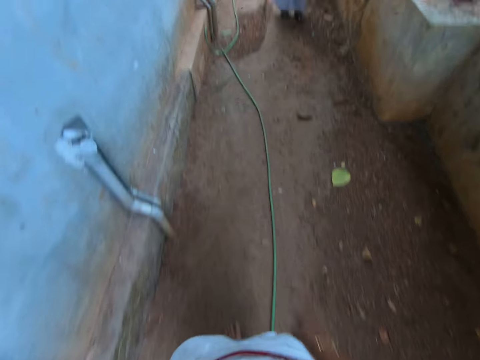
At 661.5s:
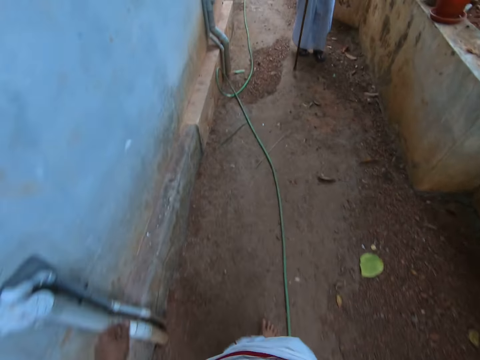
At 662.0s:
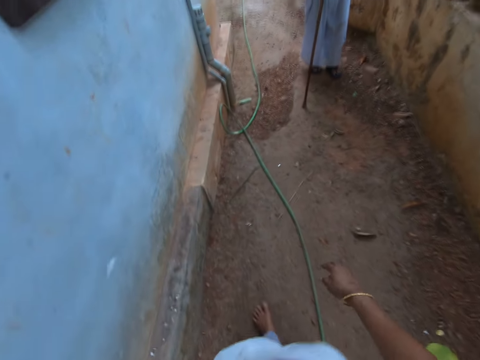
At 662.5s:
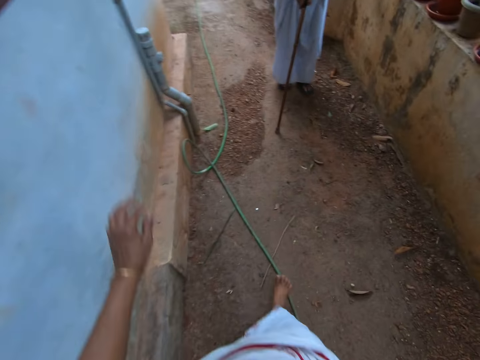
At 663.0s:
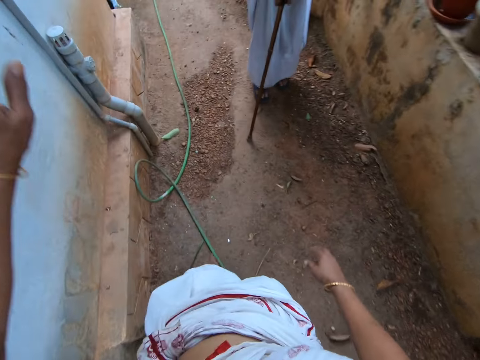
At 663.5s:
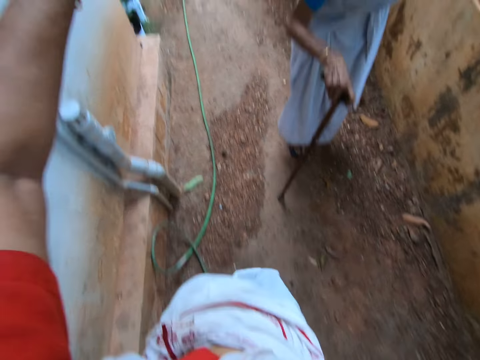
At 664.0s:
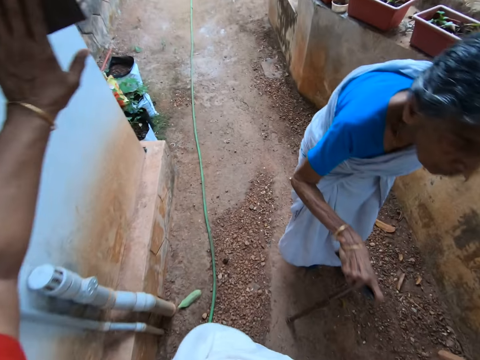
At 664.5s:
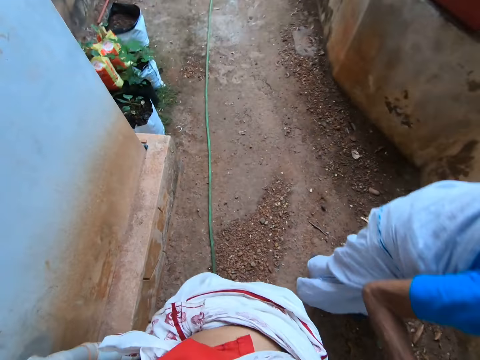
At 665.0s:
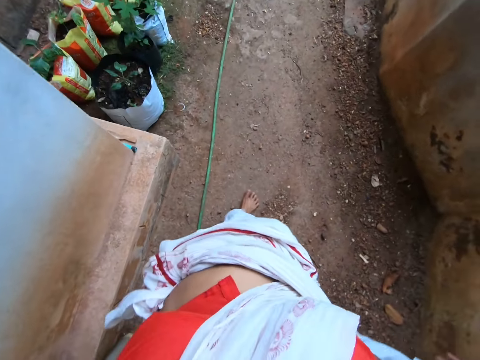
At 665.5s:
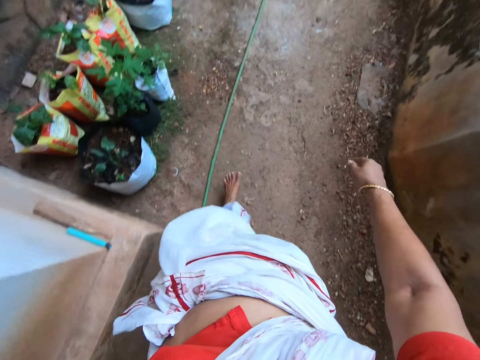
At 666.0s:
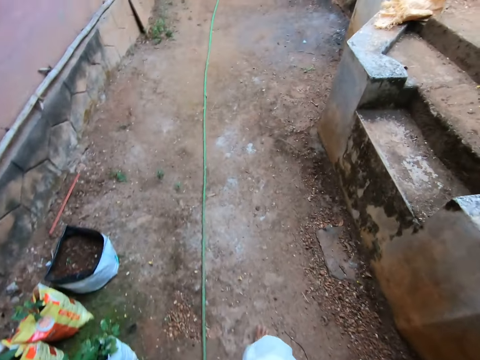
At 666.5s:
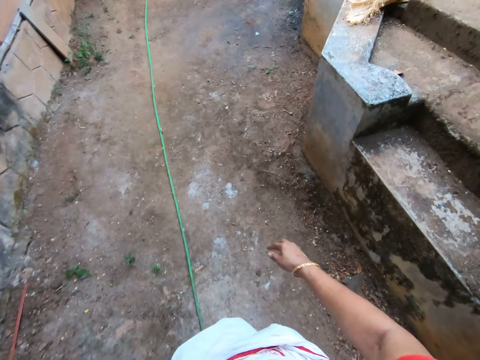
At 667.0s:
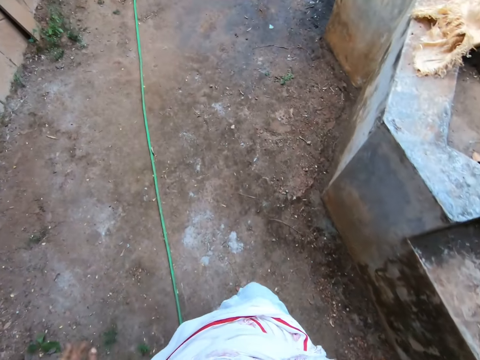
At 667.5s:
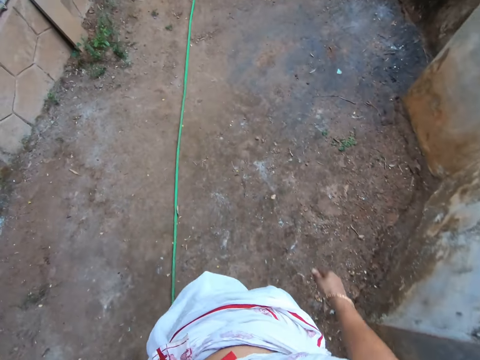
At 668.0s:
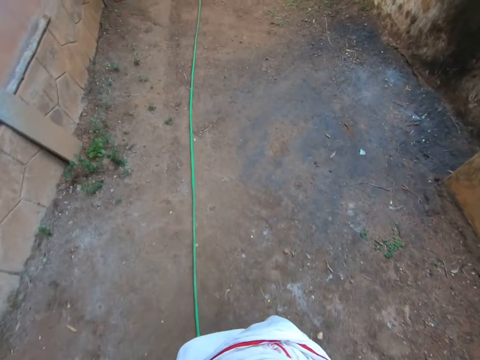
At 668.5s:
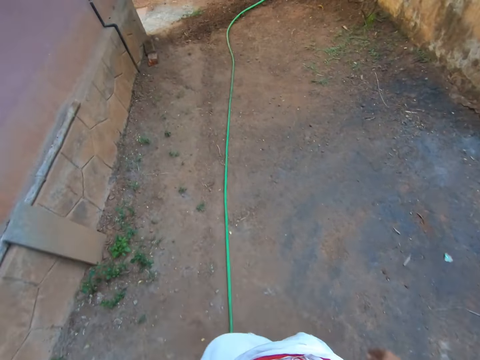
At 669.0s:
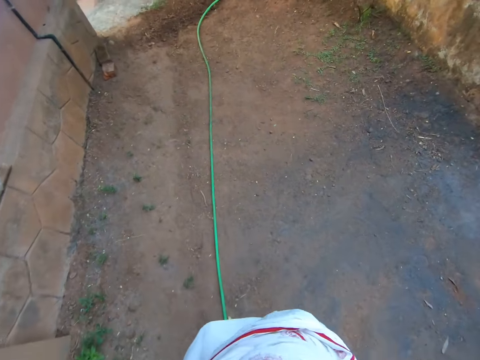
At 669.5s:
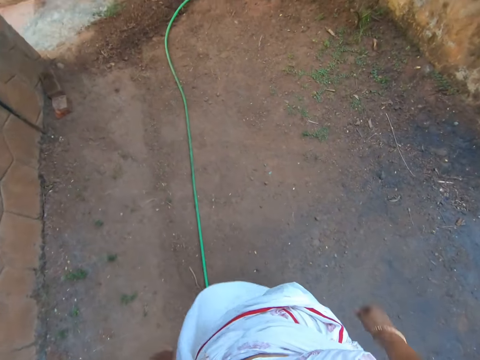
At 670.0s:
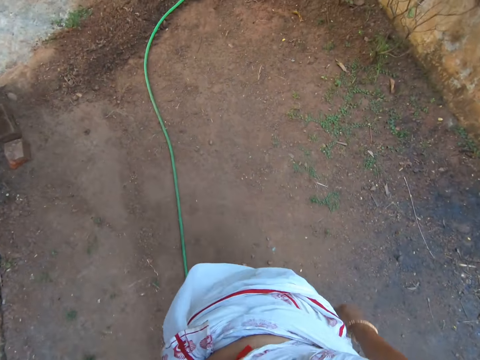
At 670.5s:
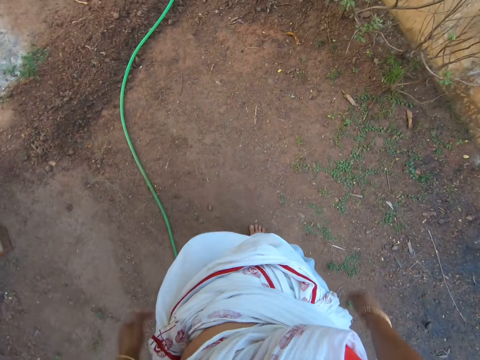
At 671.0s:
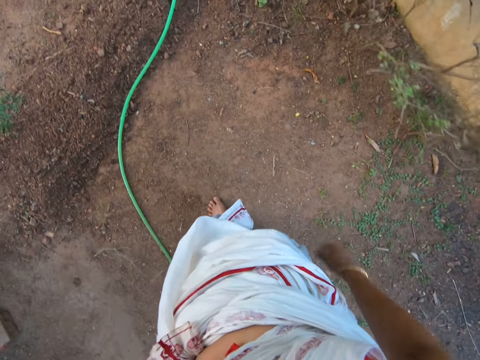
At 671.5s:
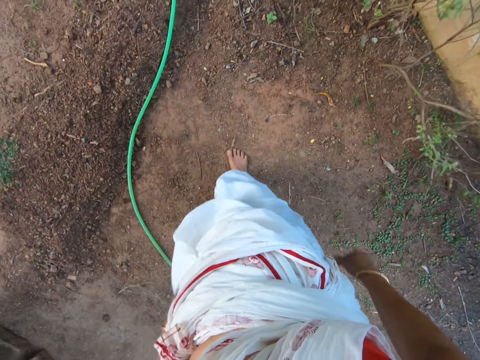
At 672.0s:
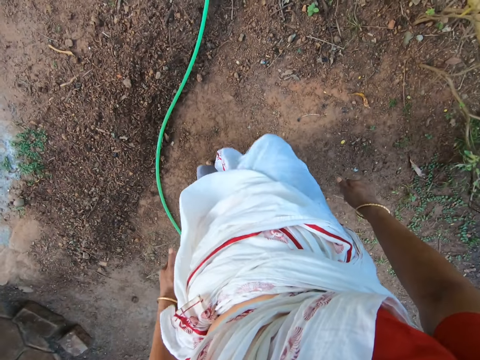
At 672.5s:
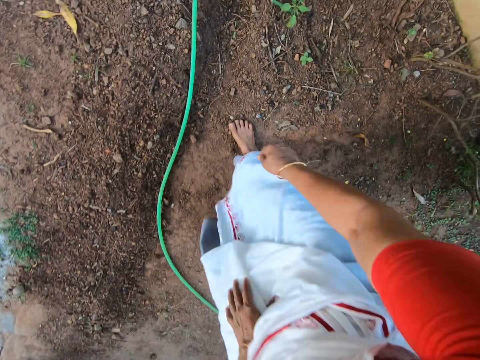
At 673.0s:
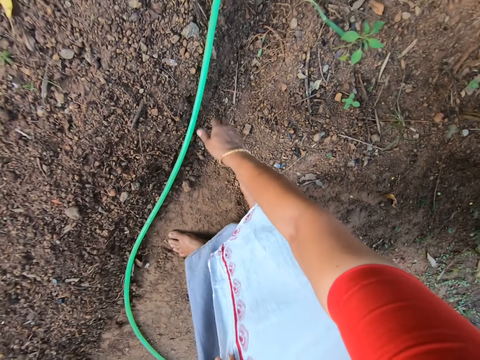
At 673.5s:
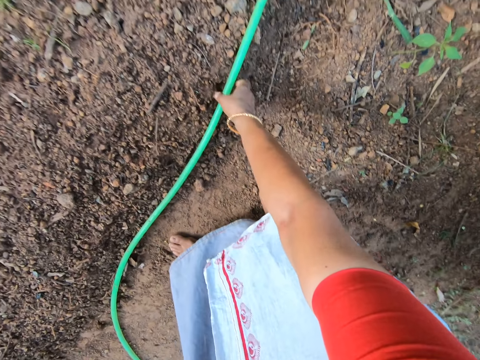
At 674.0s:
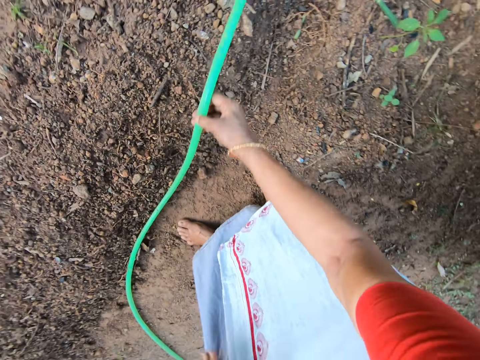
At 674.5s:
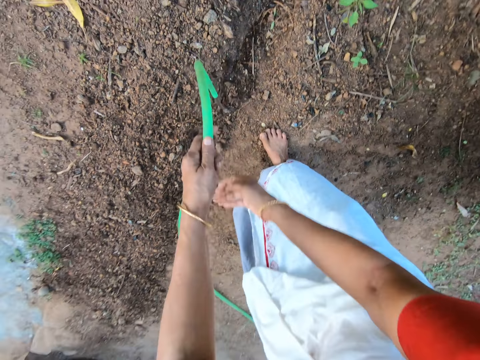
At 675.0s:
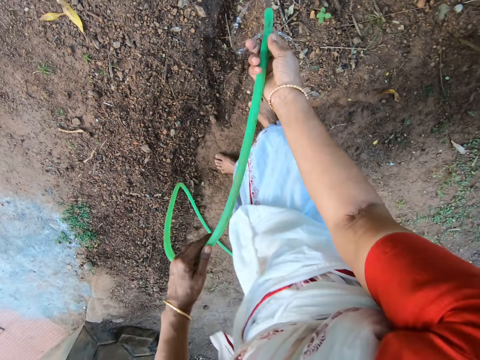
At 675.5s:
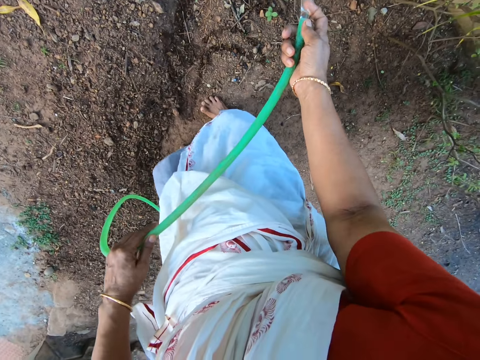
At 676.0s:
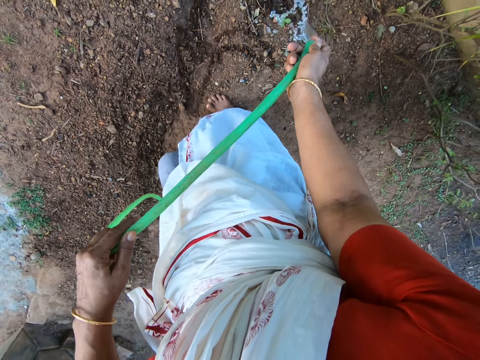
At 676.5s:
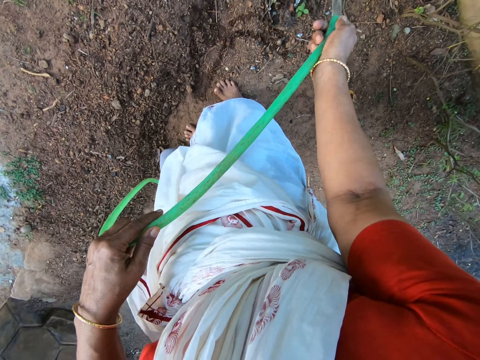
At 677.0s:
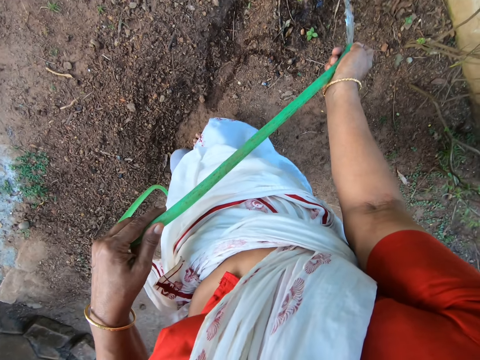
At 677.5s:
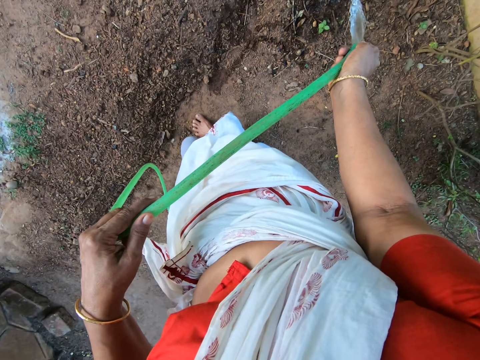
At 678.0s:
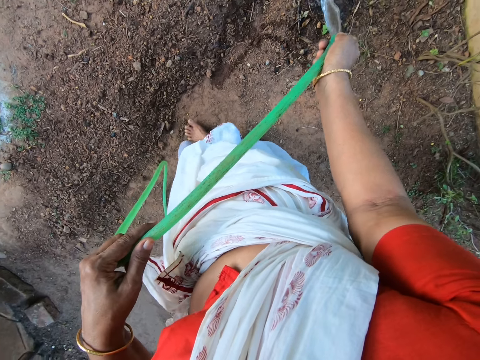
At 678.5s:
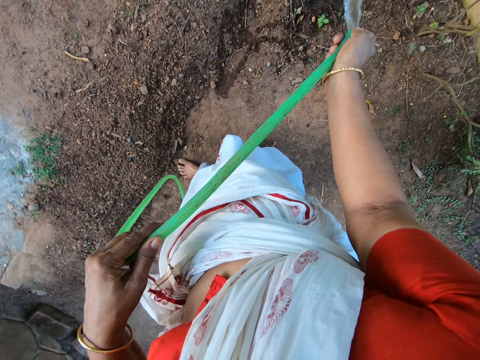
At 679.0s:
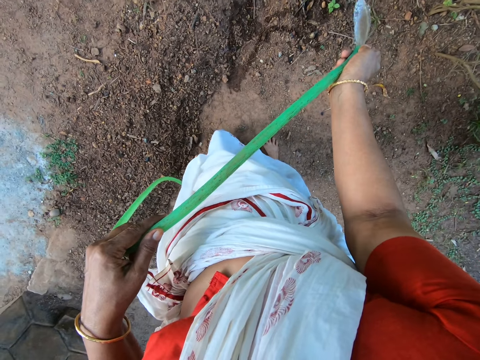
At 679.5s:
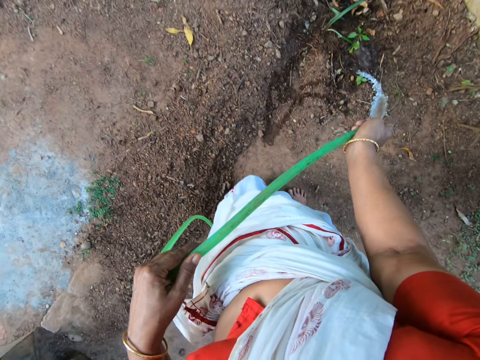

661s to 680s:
The camera wearer lifts up the left hand. They pick up a water pipe with the right hand. They pull the hose pipe. They water plants with the pipe water.

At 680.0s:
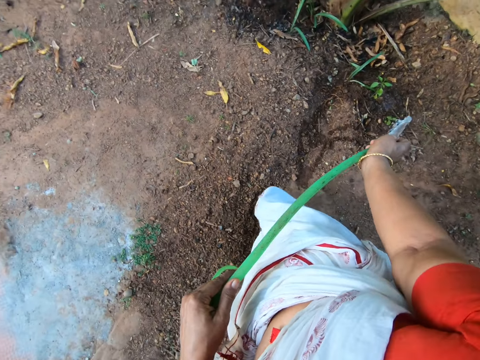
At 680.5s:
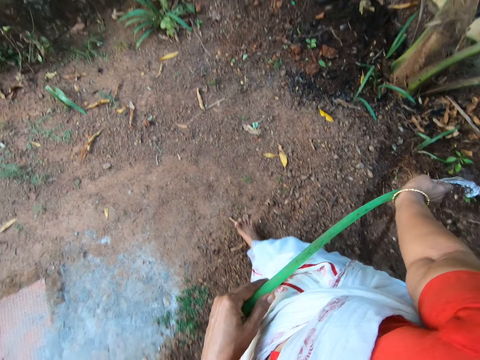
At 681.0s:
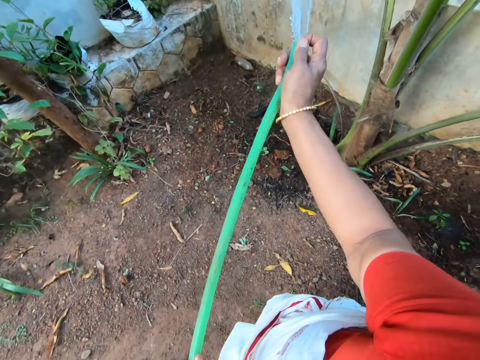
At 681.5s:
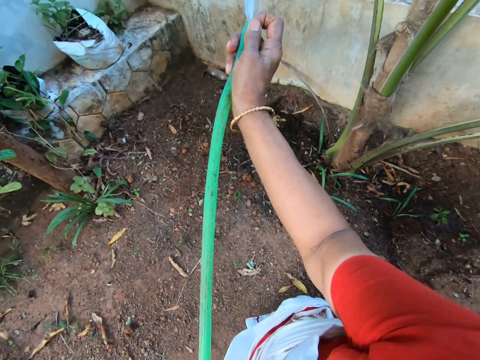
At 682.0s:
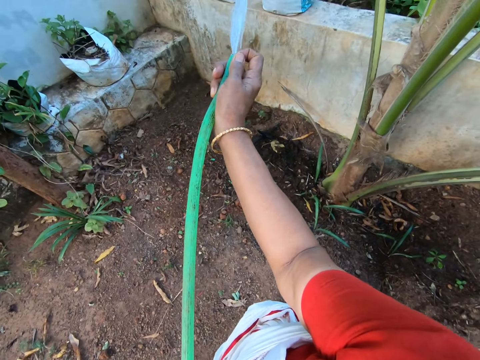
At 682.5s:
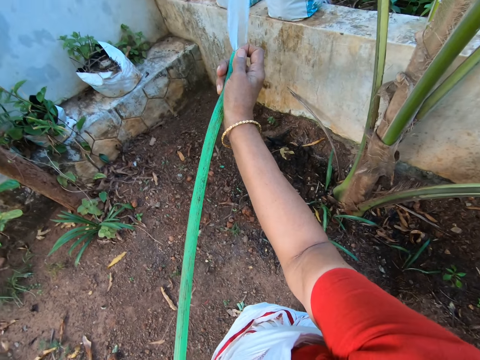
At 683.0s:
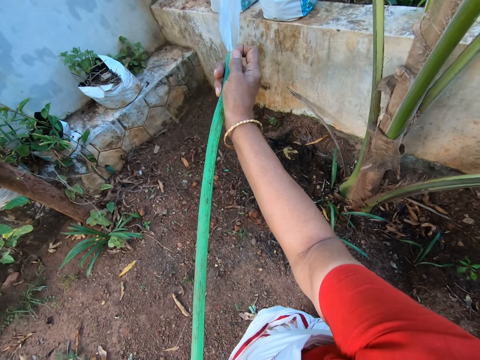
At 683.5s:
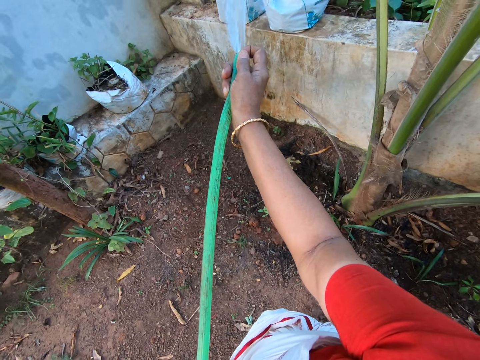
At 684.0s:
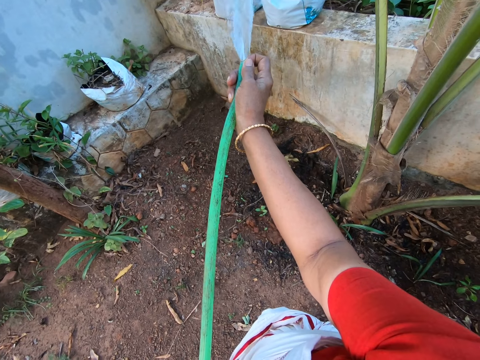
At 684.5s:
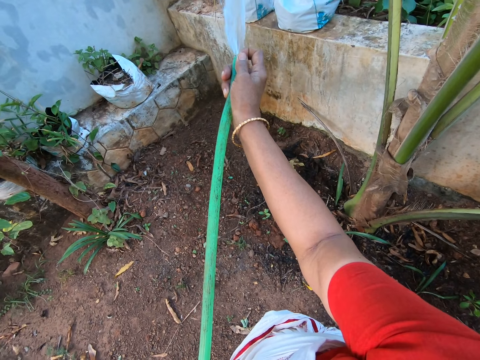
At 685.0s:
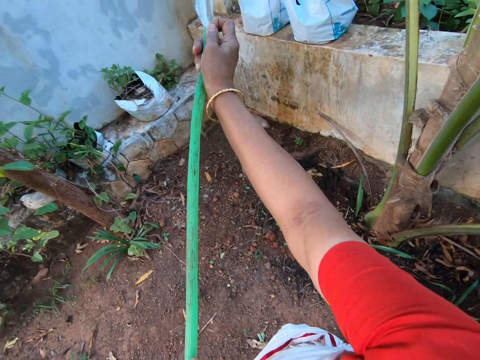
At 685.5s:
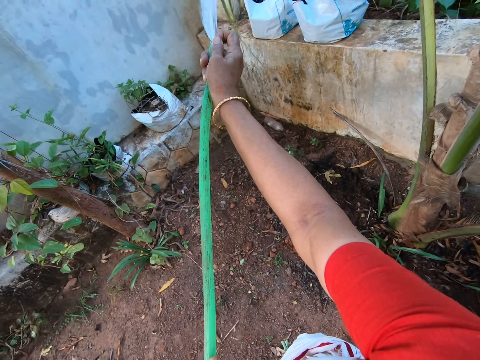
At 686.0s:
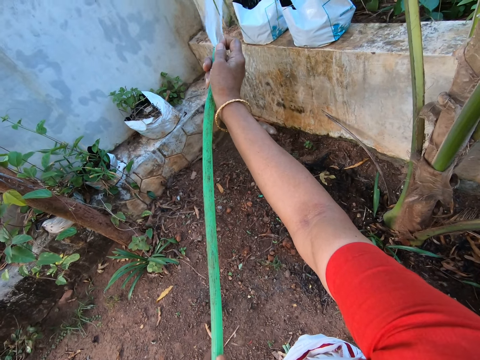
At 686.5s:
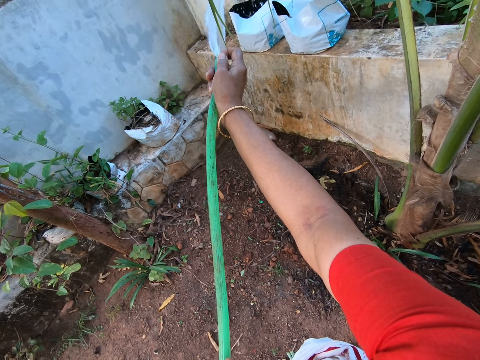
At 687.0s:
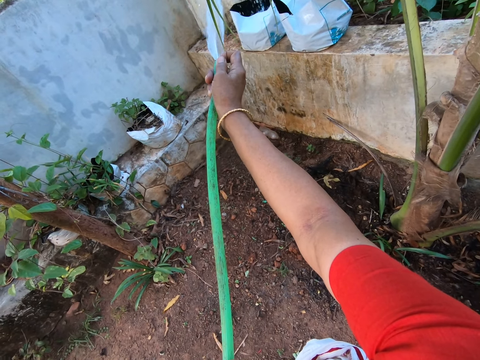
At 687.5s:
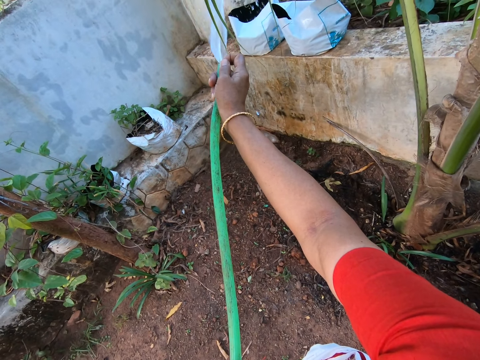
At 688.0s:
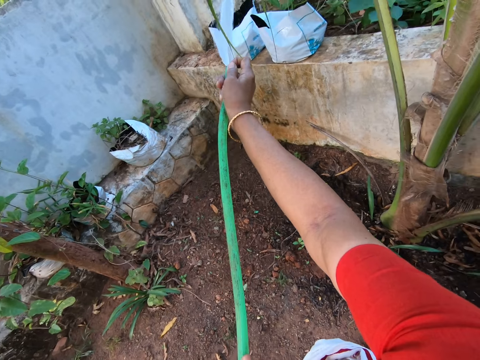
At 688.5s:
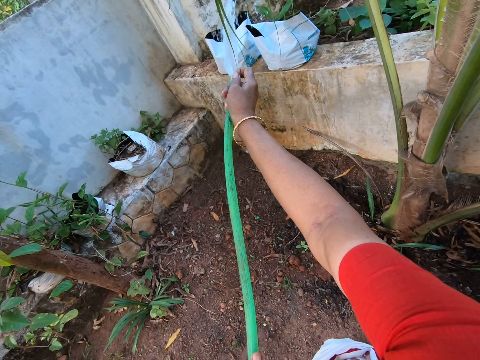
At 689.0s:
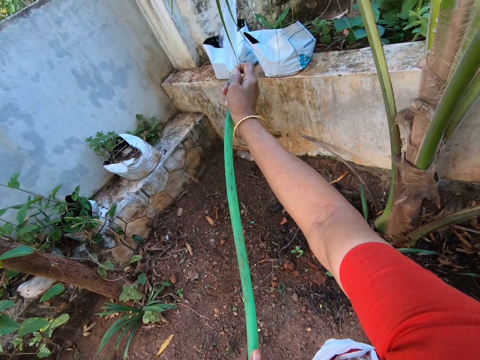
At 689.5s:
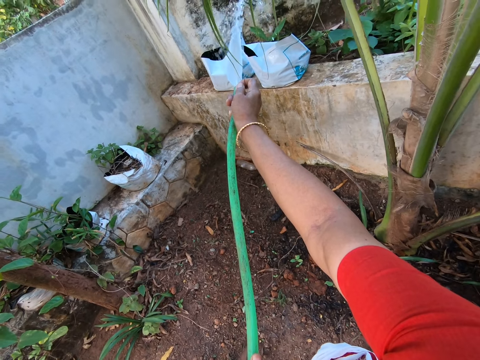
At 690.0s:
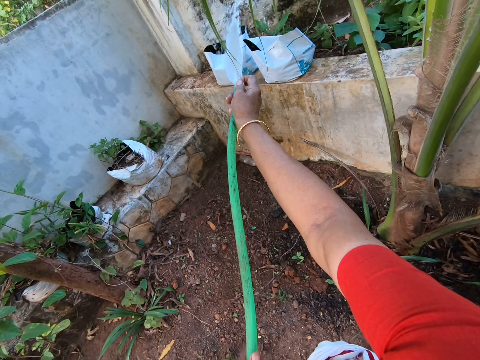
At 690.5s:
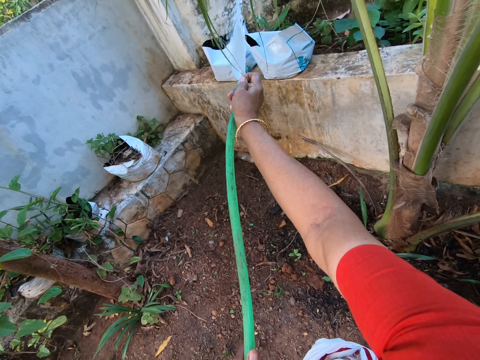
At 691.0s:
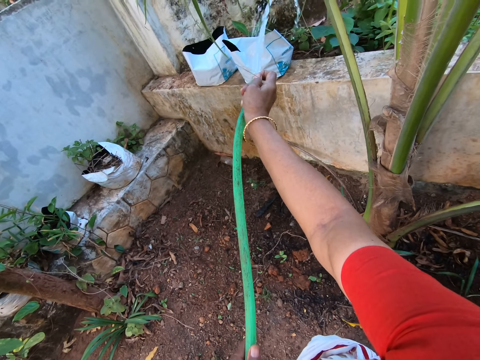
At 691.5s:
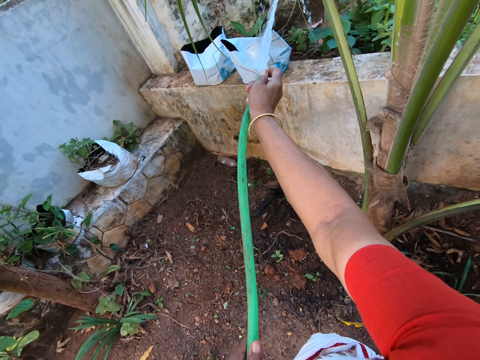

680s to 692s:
The camera wearer looks around. They water plants with piped water.
